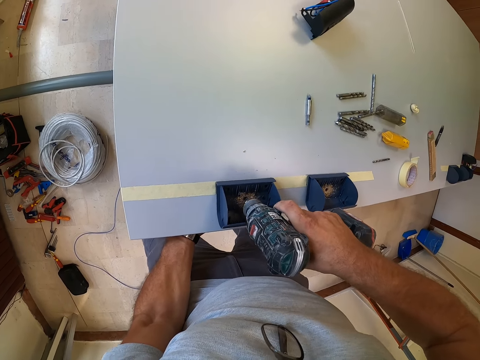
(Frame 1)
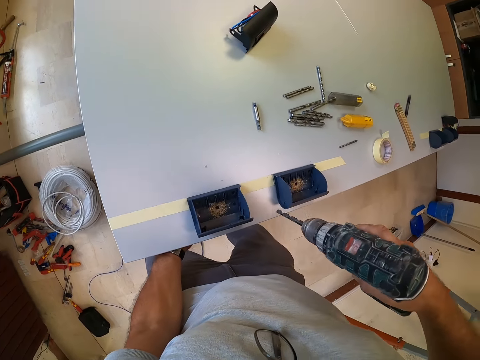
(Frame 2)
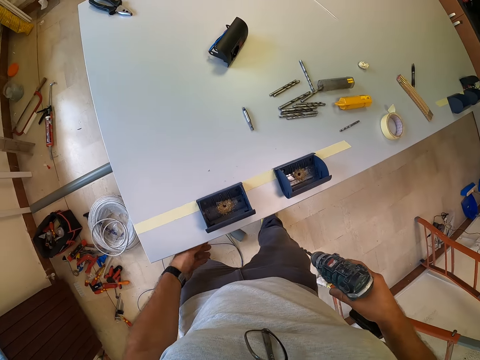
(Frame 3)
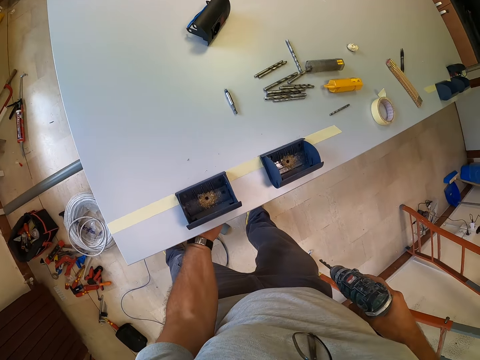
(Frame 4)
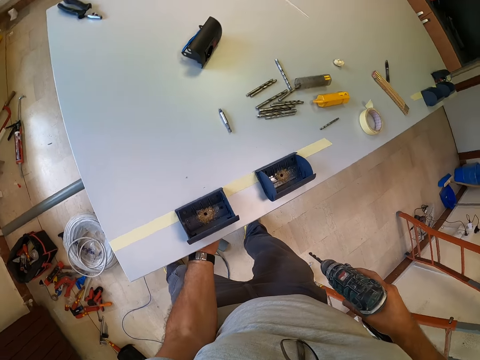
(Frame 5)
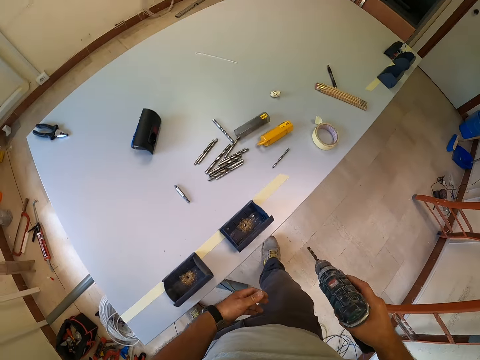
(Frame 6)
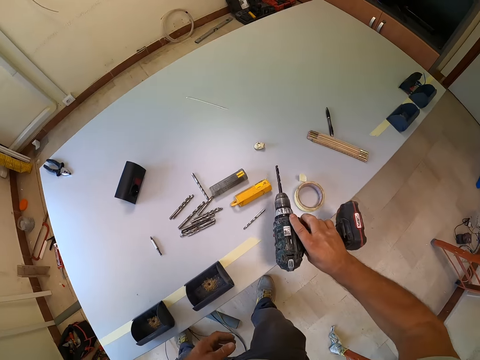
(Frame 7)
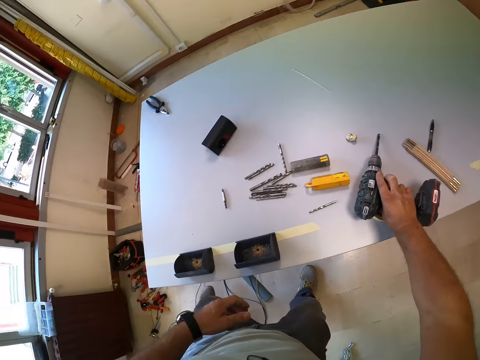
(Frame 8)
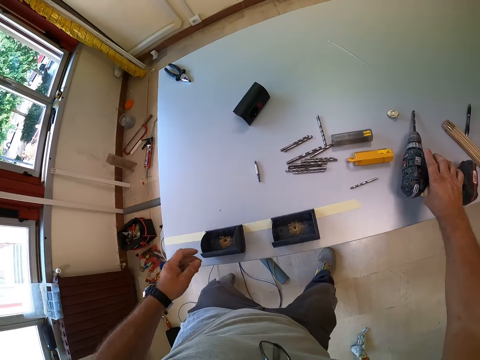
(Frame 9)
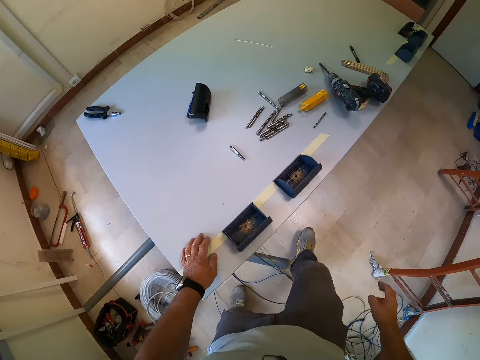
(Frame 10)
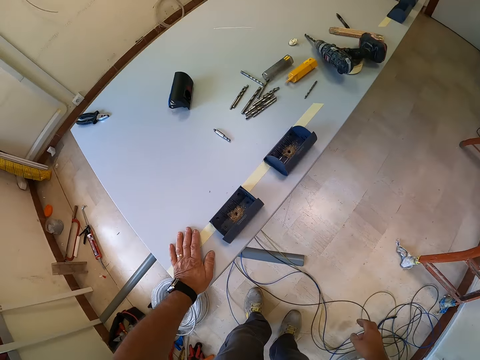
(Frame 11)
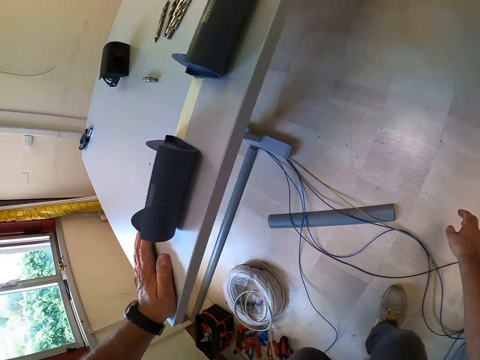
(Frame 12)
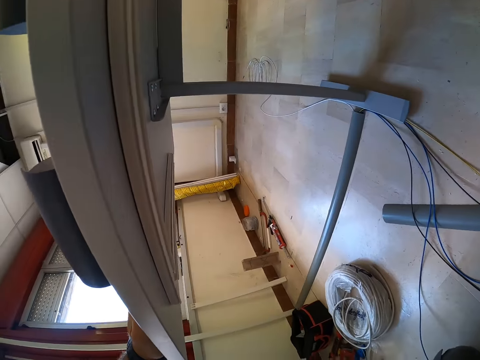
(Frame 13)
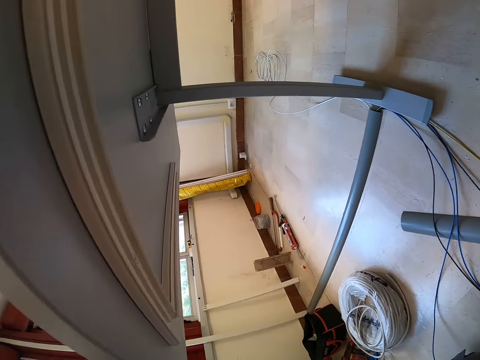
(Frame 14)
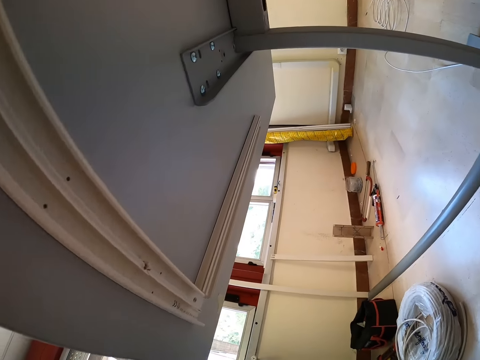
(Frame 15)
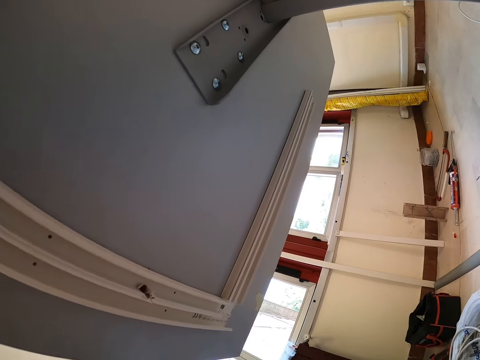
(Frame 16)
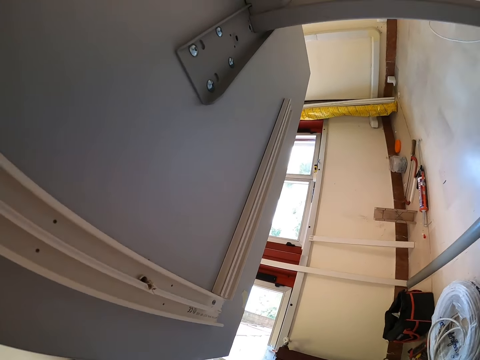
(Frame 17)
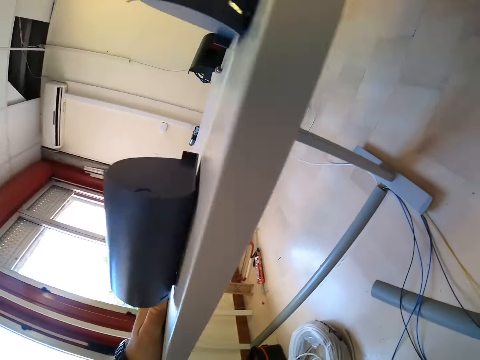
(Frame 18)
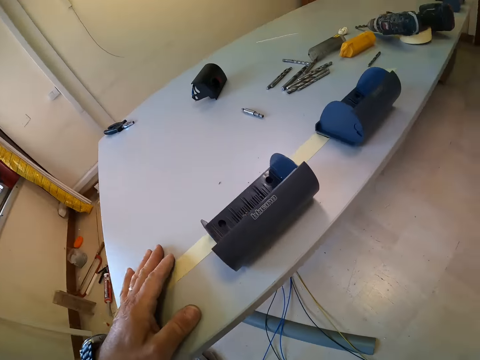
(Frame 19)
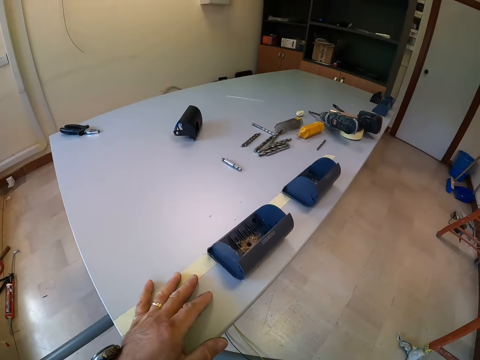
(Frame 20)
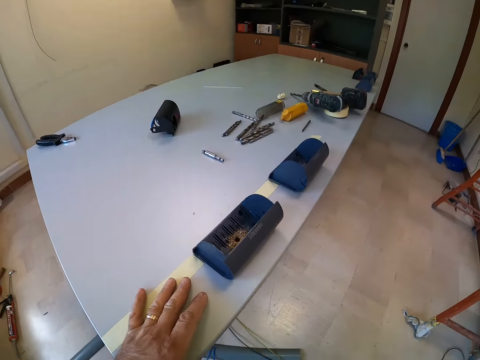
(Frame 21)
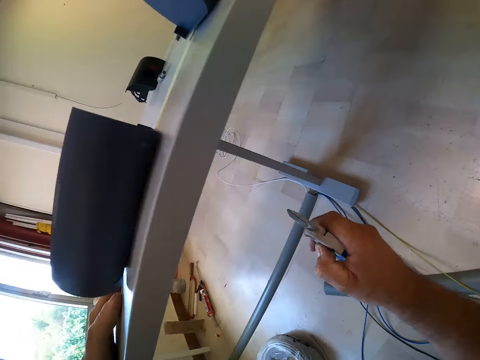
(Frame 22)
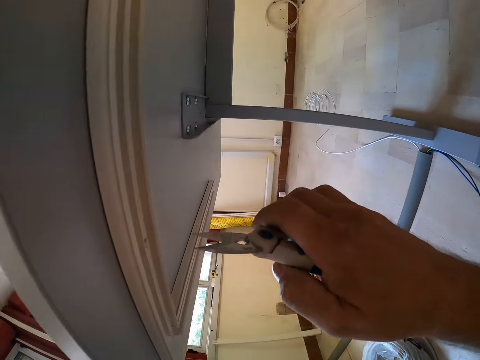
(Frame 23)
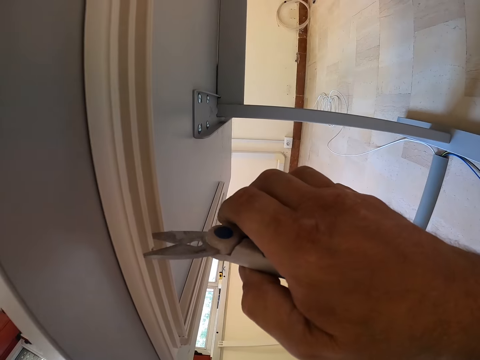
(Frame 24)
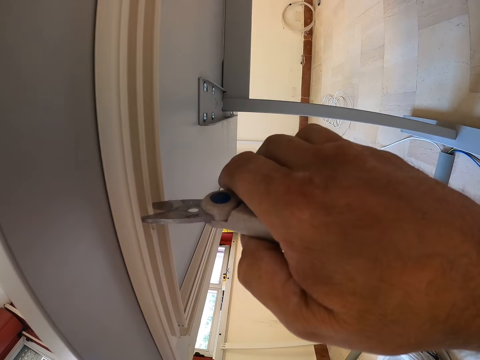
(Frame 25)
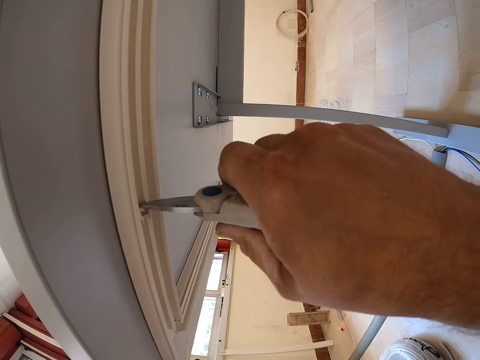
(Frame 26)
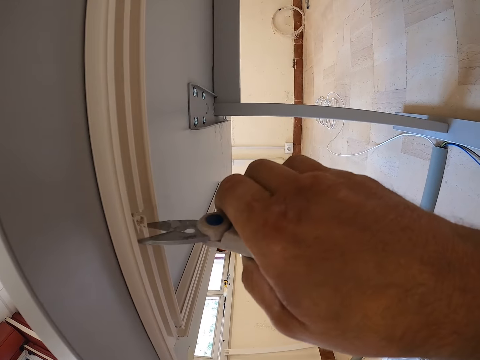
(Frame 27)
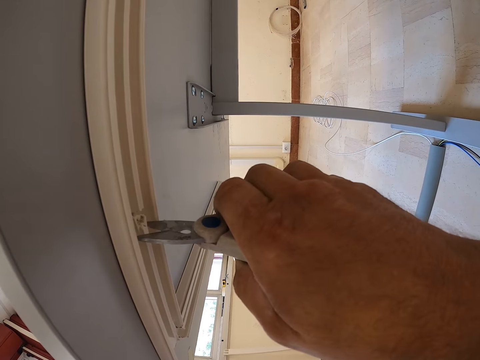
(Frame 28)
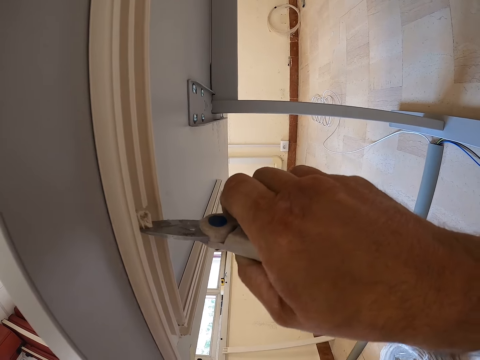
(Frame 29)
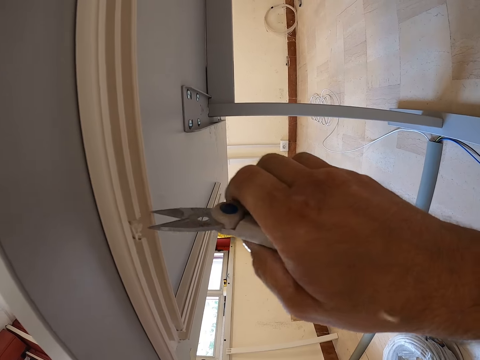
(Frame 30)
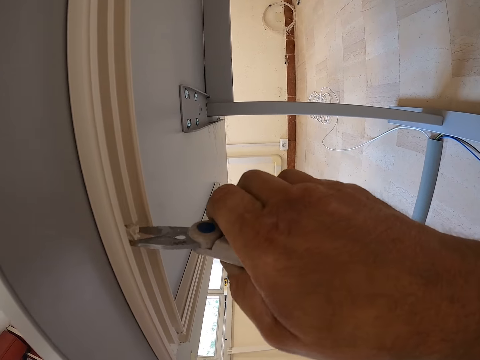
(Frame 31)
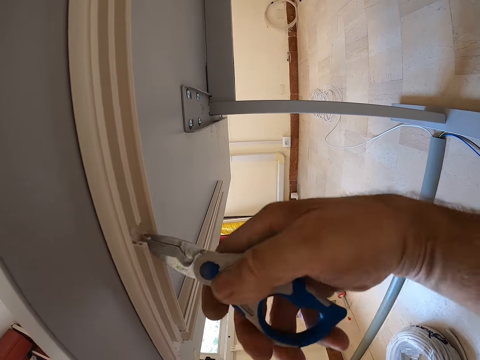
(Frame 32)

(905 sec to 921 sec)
The camera wearer removes the cordless driver from the plastic box. He moves his left hand around under the table. He checks the hole with his hand. He drops the cordless driver in his right hand on the table. He checks under the table. He cuts part of the wood under the table with a cutter. He takes the pliers. He removes the piece of wood at the hole.

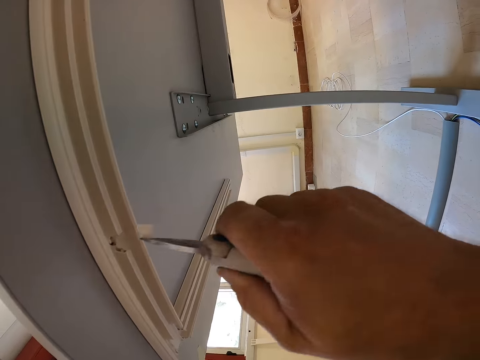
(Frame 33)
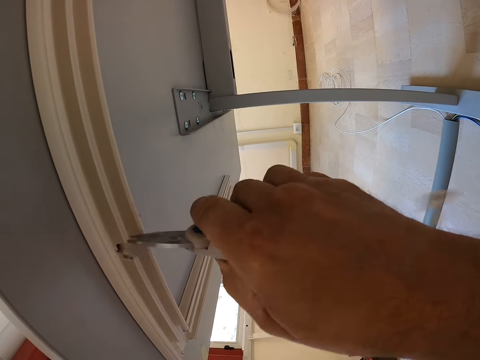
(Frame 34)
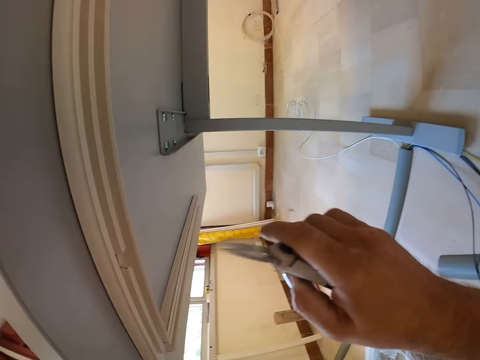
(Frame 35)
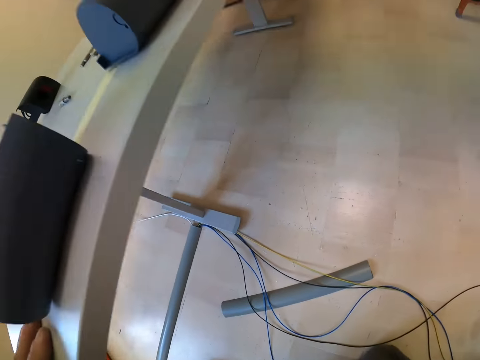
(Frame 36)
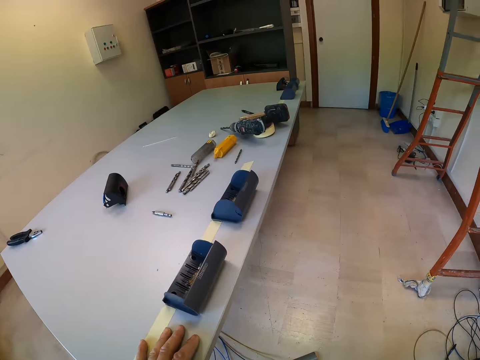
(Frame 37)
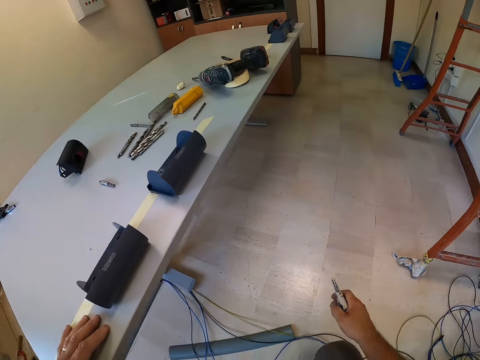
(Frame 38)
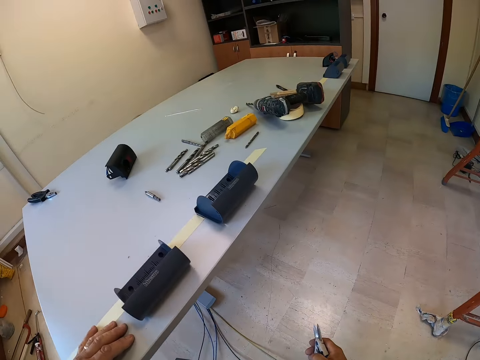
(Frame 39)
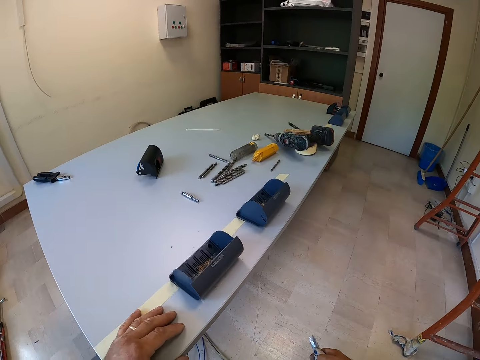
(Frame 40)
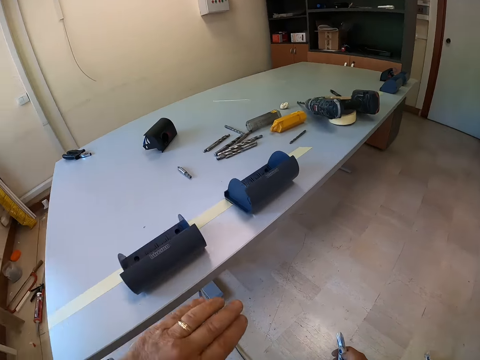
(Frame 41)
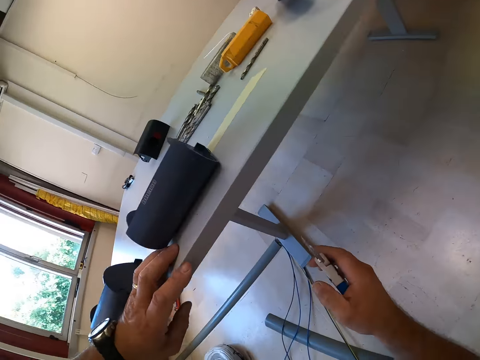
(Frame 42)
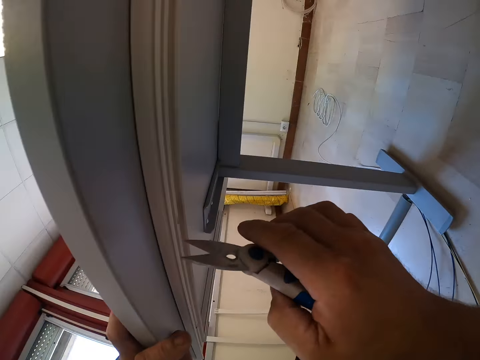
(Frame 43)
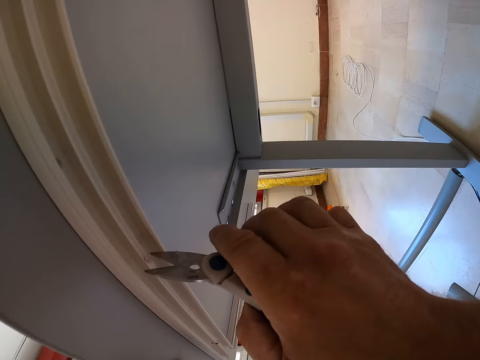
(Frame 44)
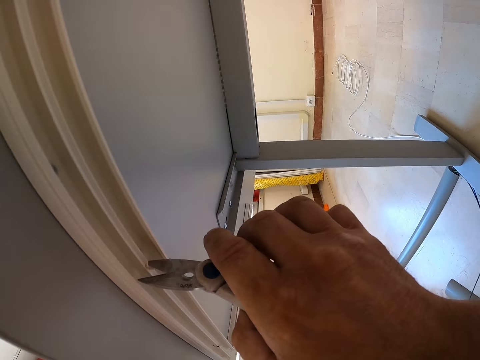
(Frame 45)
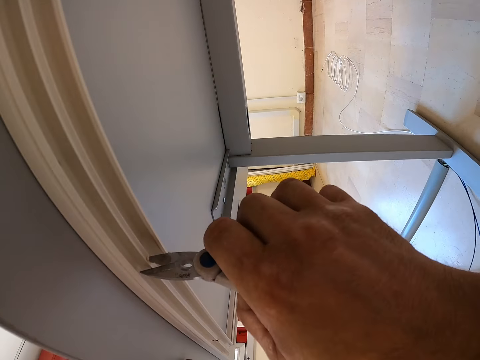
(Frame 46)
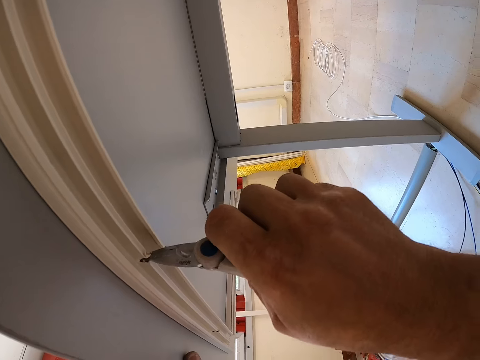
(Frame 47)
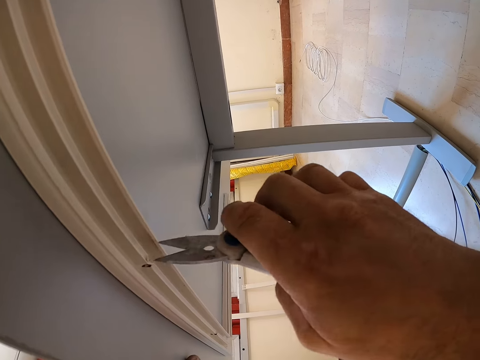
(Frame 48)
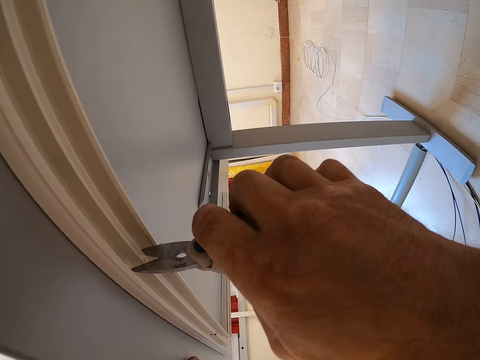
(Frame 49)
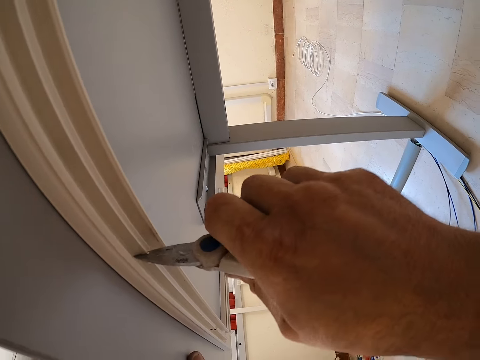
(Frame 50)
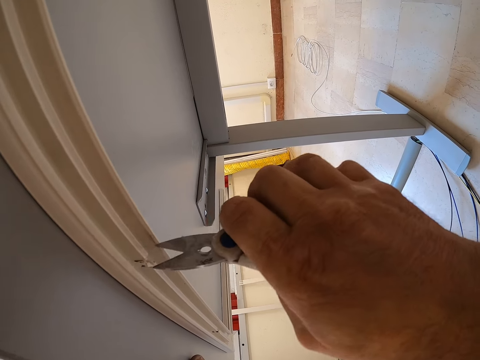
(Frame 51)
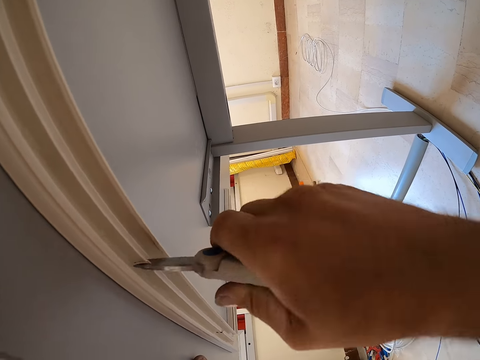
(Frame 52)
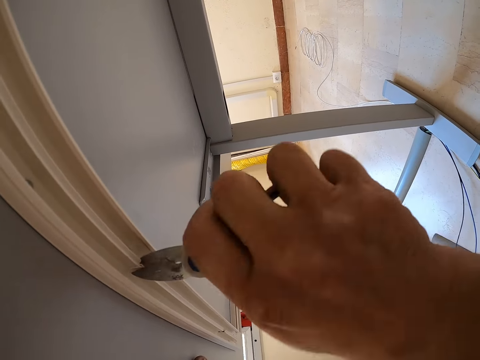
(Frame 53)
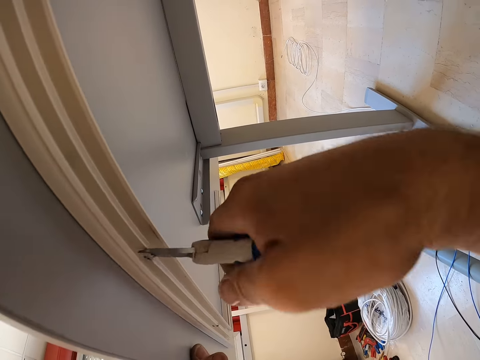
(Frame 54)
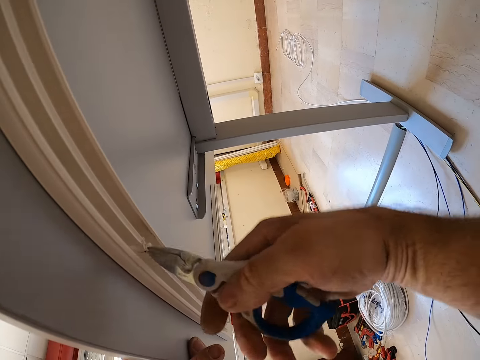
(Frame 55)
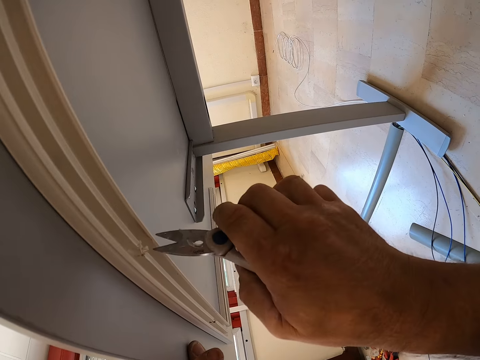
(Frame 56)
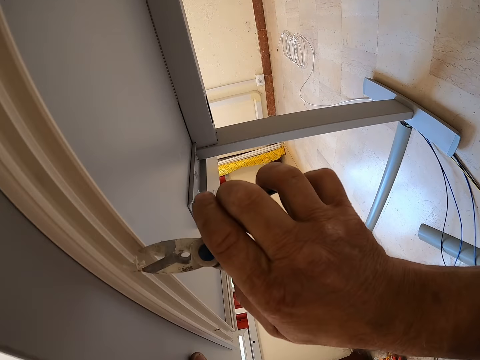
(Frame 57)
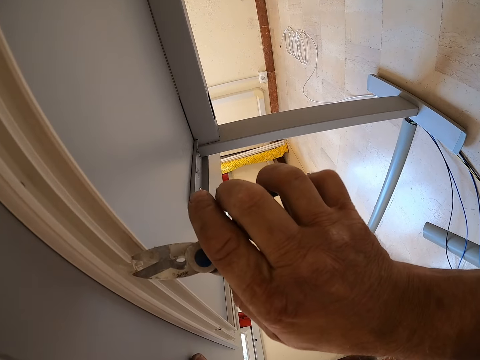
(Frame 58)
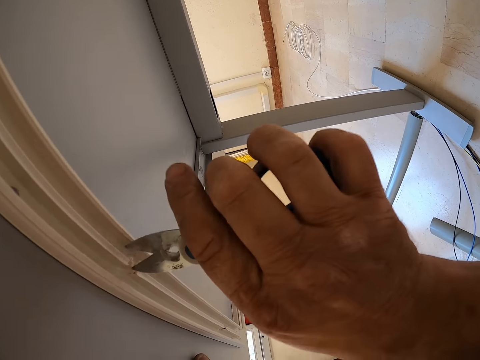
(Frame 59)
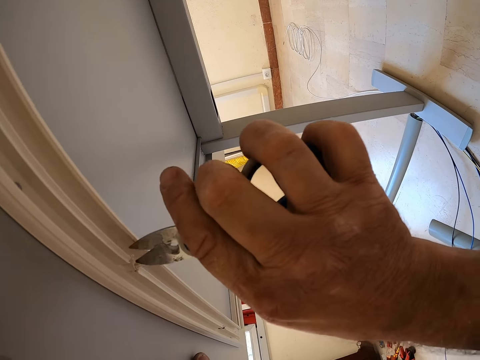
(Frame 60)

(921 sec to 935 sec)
The camera wearer removes his right hand from under the table. He cuts part of the wood under the table with a cutter. He moves to the other hole. He removes the piece of wood at the hole.
